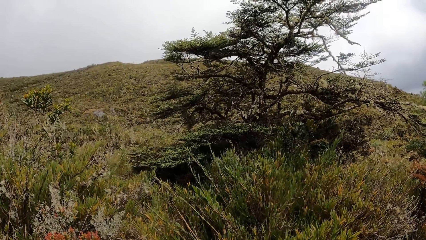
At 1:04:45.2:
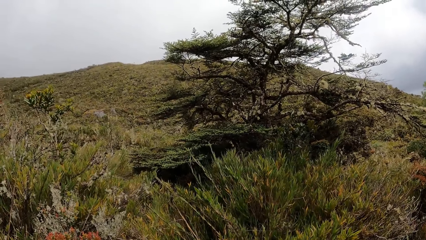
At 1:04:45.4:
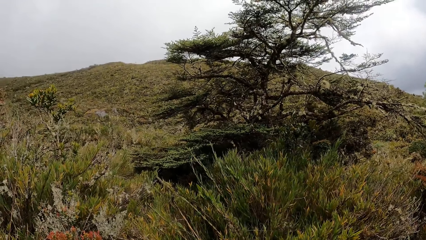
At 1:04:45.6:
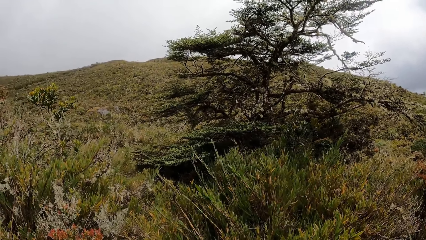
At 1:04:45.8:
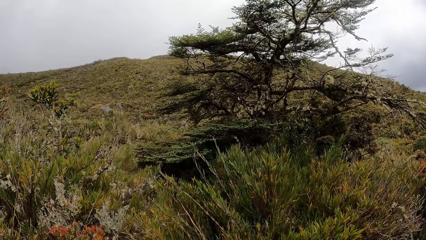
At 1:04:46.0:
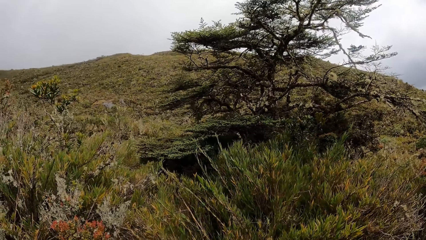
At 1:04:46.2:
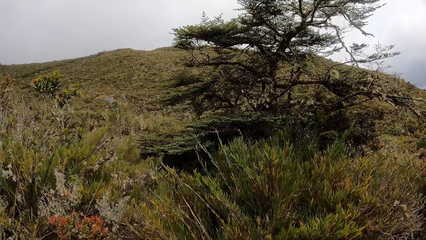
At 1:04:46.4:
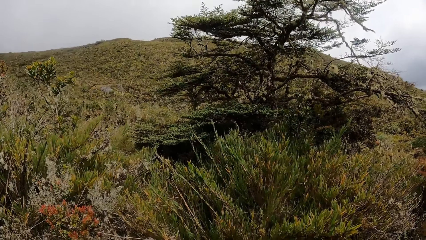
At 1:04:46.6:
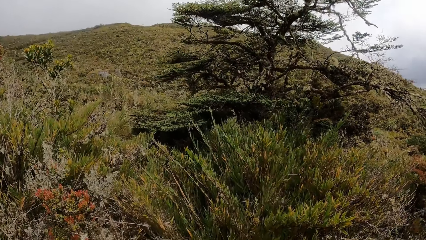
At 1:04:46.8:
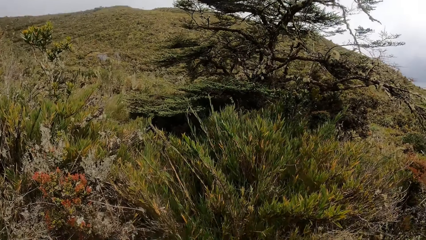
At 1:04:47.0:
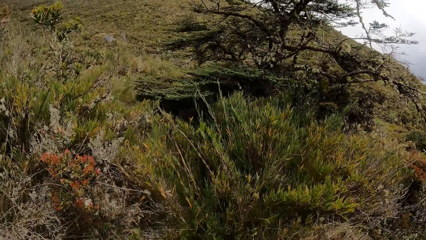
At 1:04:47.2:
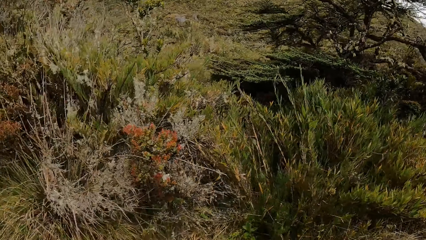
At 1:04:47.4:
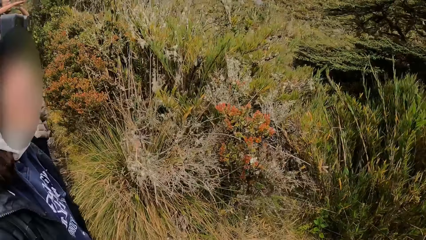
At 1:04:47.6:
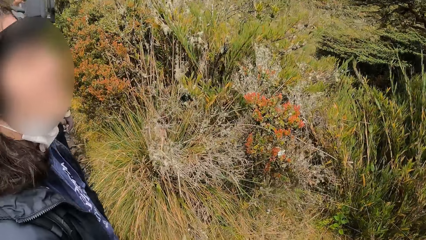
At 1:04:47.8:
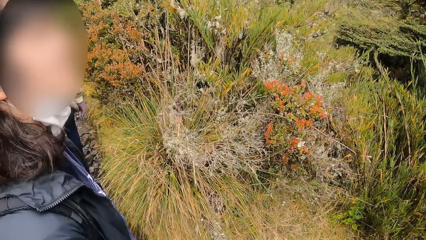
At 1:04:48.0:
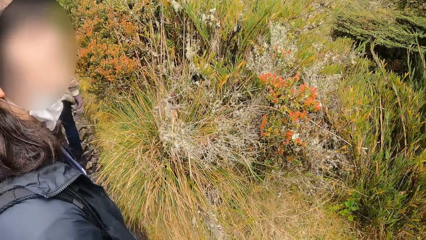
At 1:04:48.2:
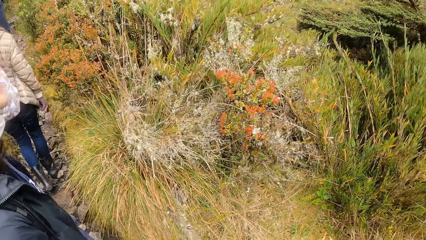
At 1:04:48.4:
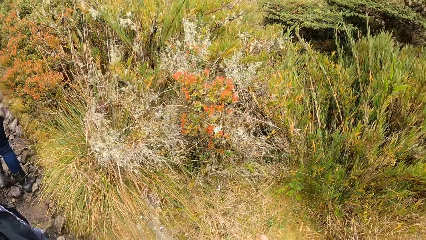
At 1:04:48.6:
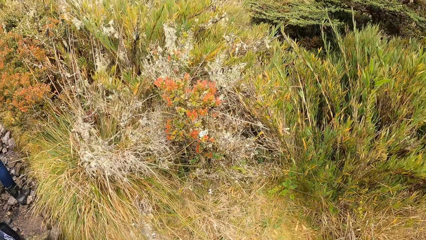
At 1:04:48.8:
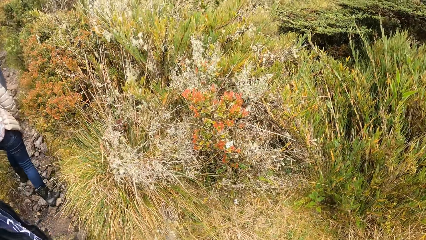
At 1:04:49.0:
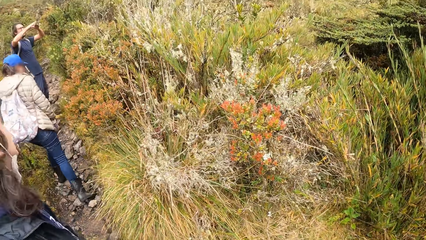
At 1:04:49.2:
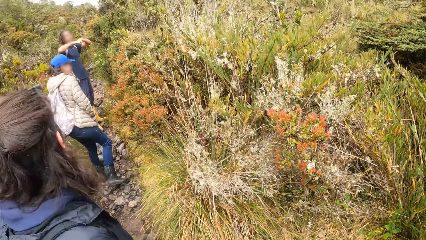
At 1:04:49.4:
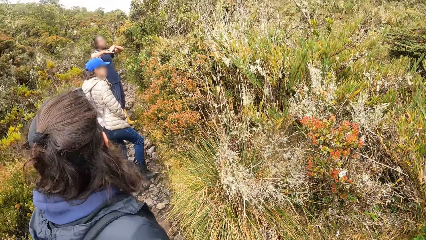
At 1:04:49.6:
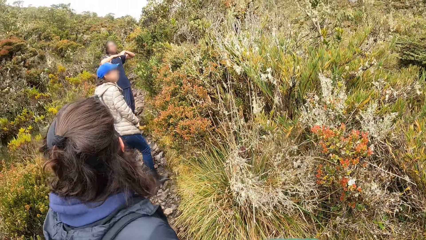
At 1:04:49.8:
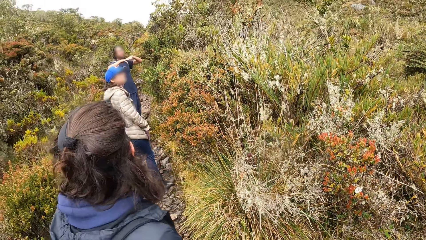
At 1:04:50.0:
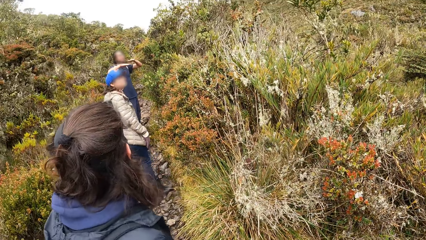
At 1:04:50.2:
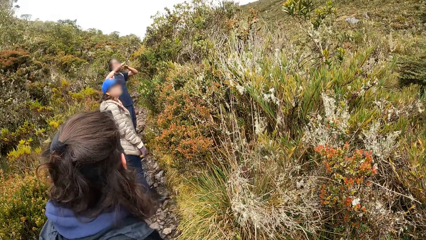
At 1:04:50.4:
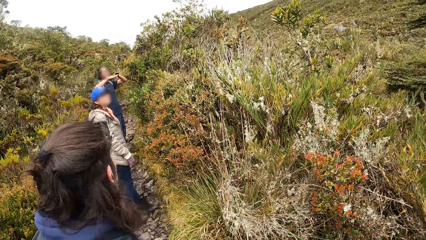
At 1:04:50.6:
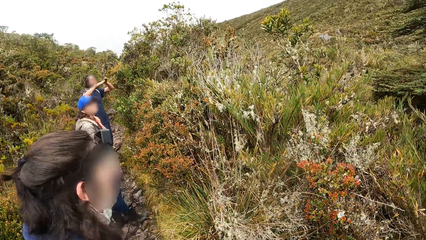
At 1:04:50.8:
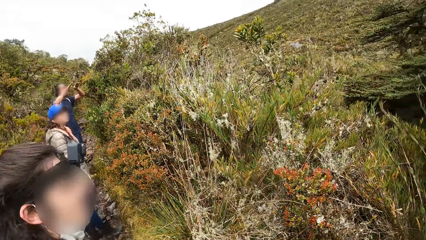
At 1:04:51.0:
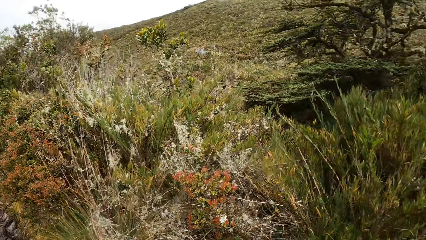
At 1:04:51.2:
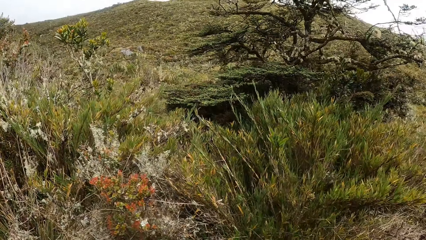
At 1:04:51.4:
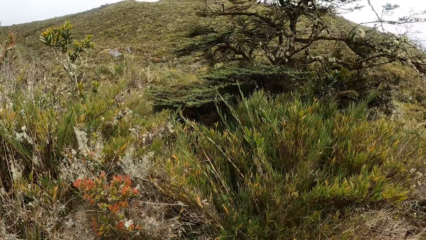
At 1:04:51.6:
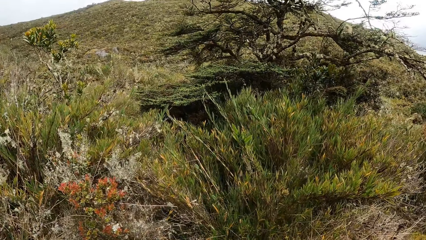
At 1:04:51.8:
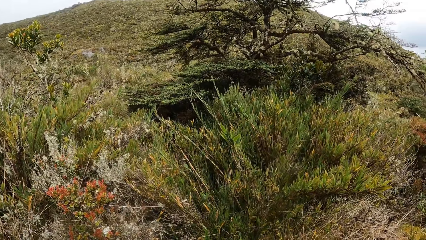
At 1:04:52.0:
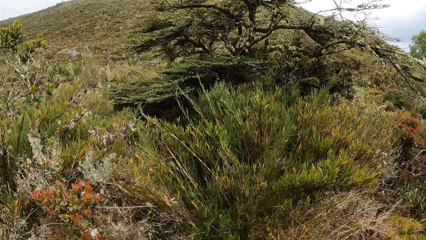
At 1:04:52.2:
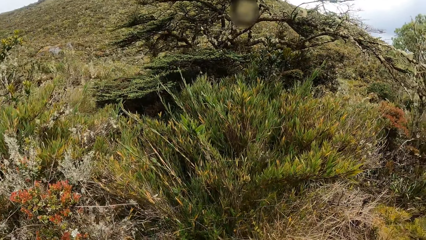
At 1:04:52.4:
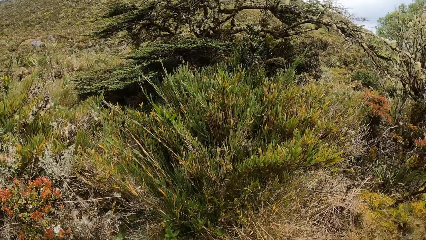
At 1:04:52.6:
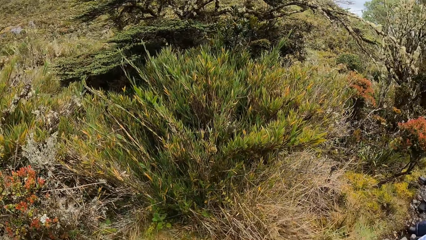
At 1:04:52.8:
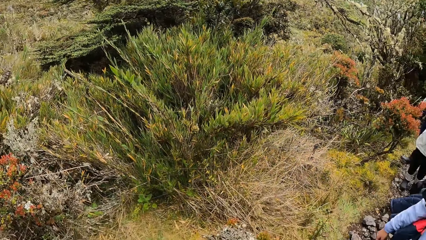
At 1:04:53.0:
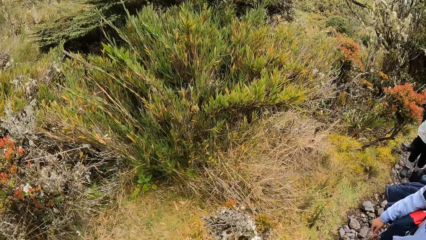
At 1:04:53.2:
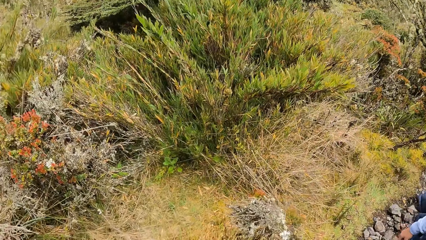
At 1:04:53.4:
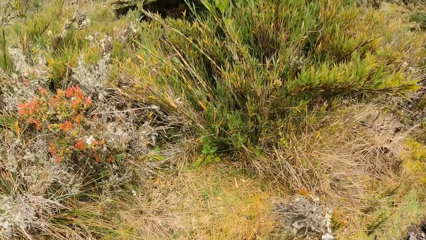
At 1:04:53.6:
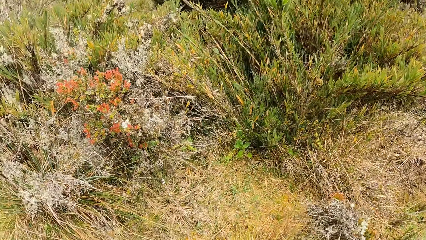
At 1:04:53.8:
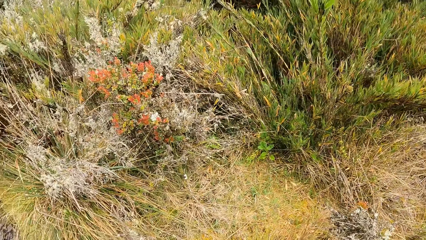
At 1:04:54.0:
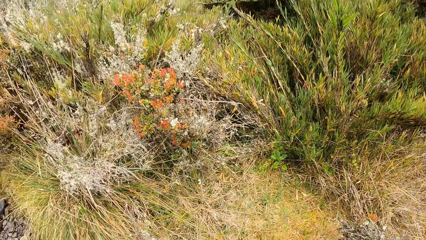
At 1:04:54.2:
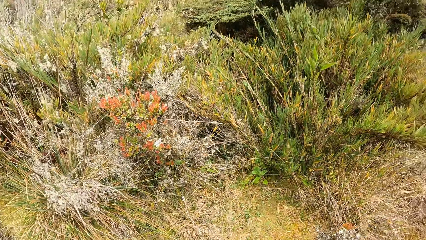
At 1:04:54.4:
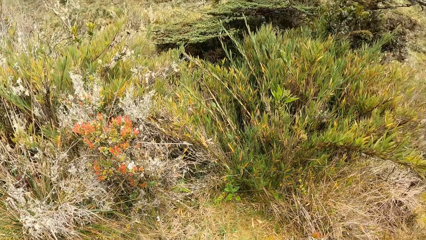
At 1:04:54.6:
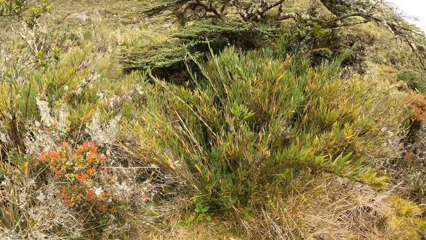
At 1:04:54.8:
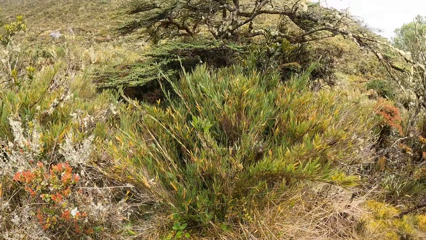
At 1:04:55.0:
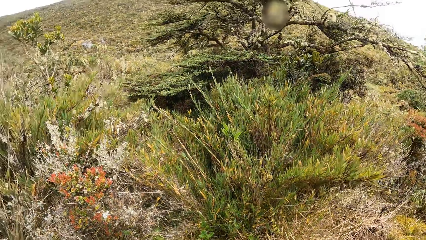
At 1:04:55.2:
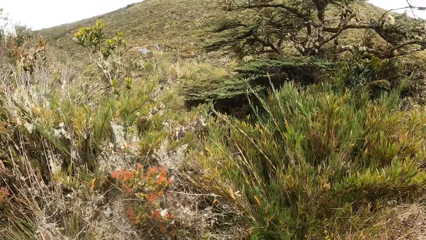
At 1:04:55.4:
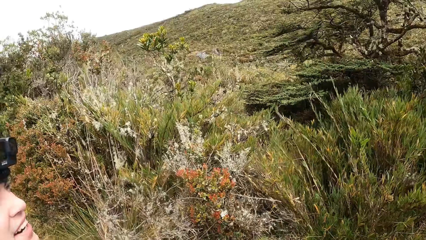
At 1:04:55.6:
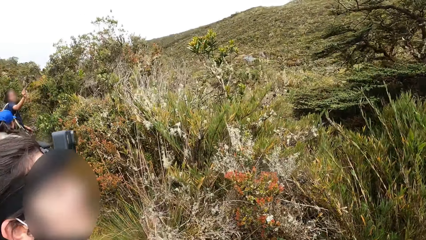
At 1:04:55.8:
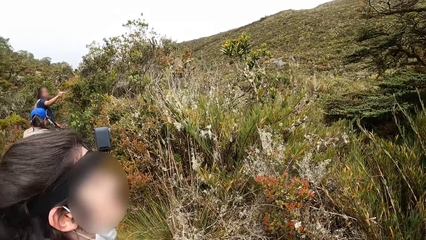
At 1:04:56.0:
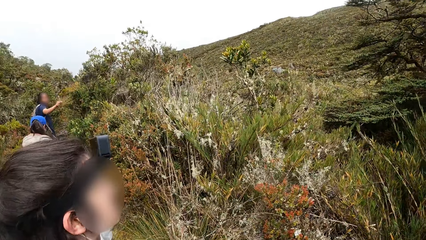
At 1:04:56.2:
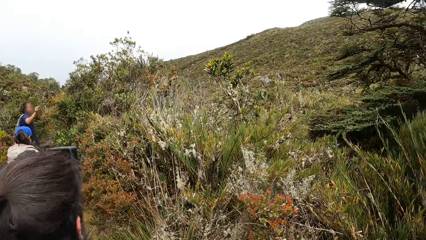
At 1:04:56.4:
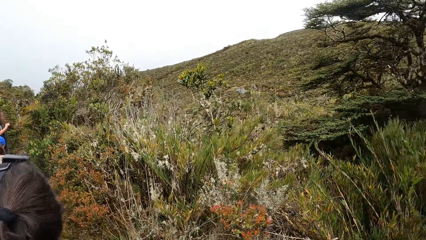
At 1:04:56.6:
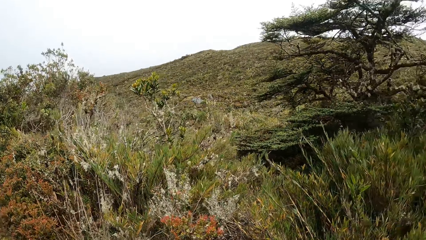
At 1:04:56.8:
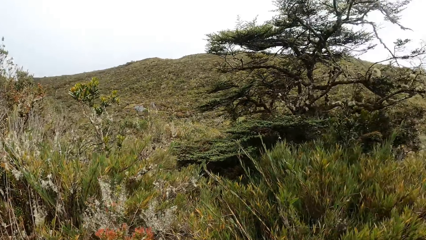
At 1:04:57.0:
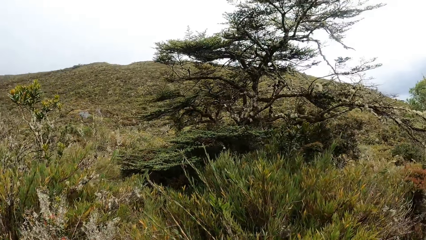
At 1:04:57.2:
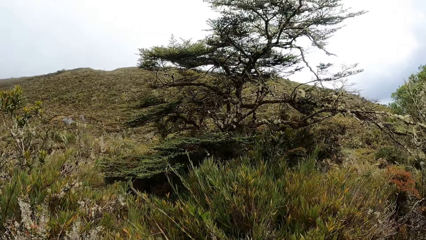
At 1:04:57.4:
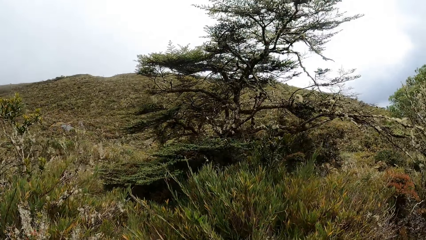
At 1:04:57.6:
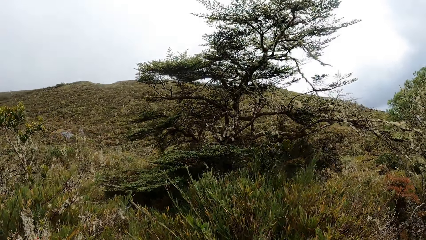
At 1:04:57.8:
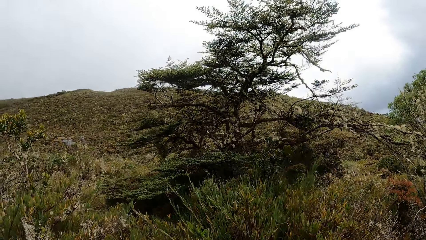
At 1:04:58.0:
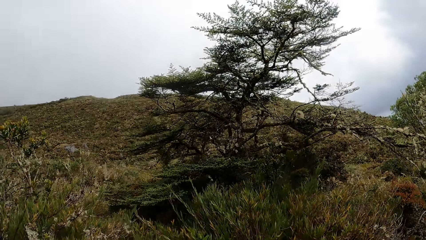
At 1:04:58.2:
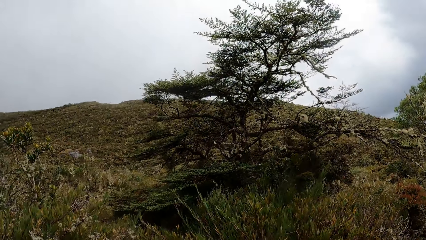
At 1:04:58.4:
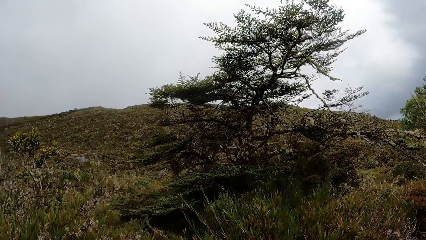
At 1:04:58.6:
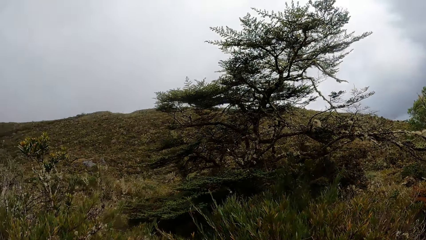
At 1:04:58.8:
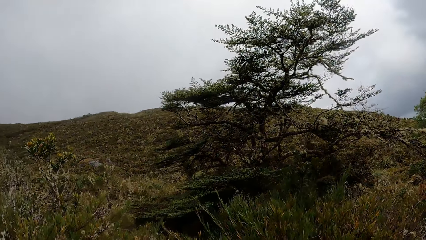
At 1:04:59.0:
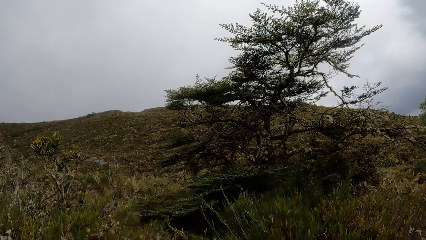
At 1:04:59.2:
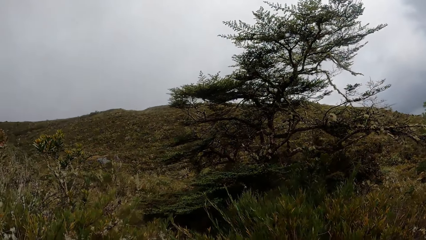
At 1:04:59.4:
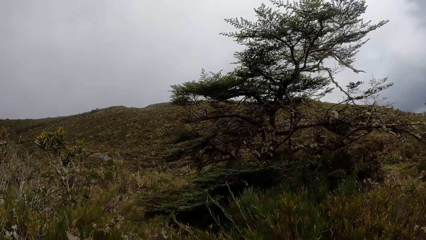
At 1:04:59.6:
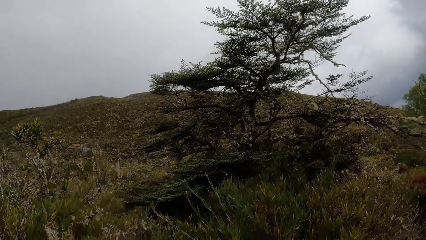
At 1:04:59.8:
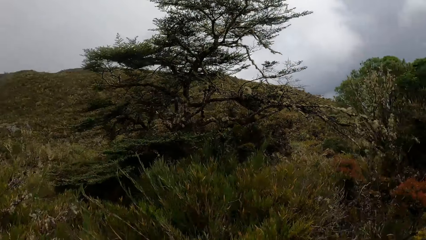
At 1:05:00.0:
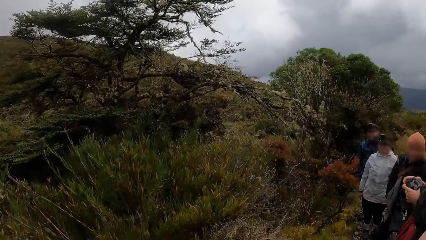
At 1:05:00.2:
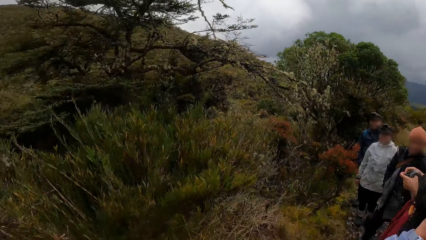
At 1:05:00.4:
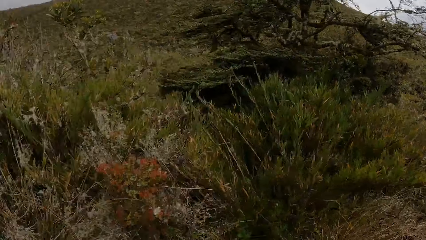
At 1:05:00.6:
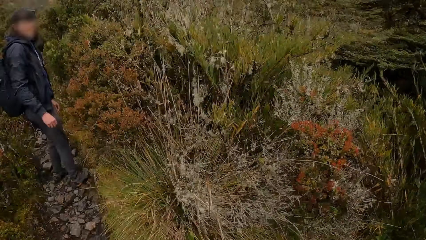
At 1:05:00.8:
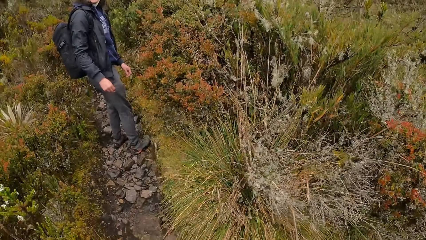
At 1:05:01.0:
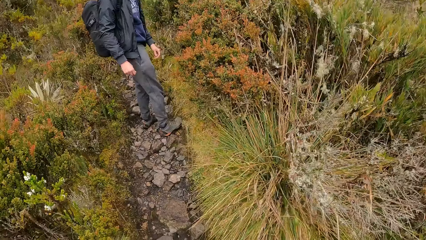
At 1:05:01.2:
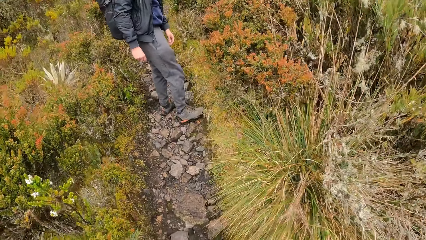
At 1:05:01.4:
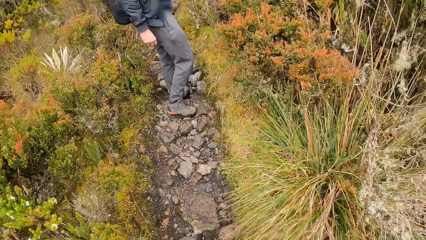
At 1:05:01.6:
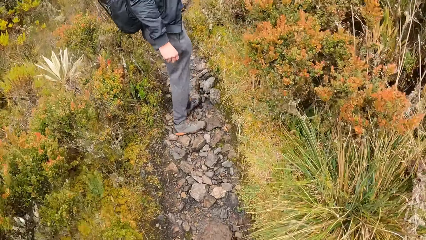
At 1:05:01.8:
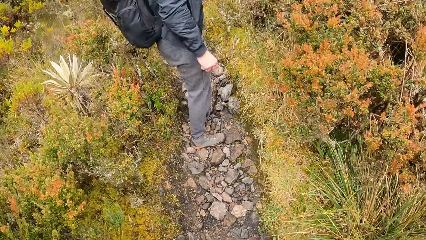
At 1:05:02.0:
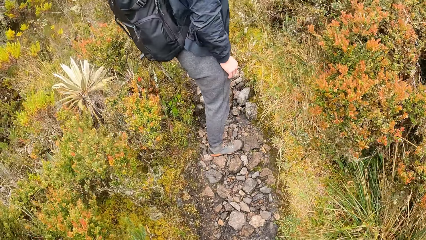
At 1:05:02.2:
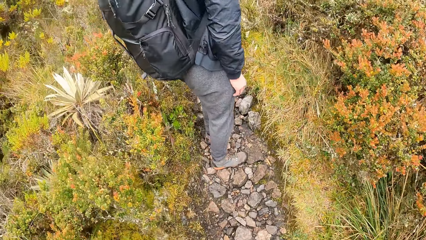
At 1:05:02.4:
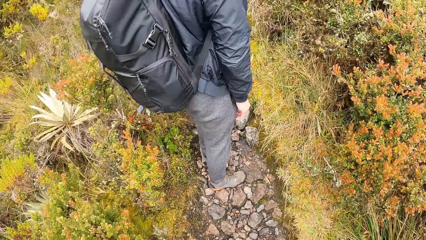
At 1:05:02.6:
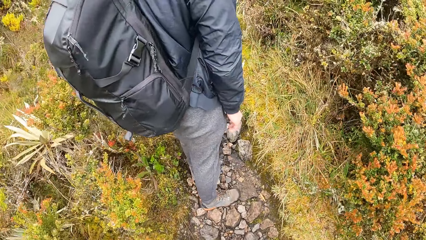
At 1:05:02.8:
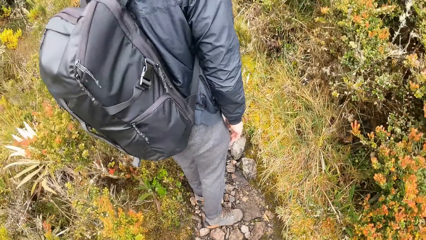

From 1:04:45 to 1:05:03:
A man gesticulates with both hands. The camera wearer moves around. Another man climbs the hill.
